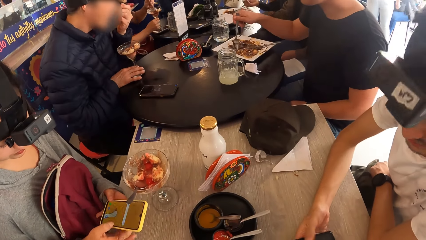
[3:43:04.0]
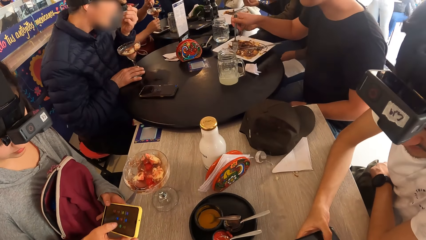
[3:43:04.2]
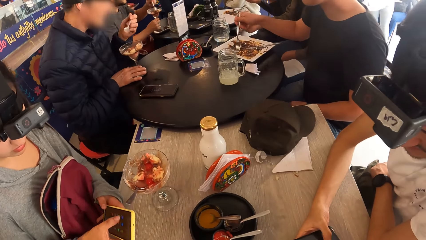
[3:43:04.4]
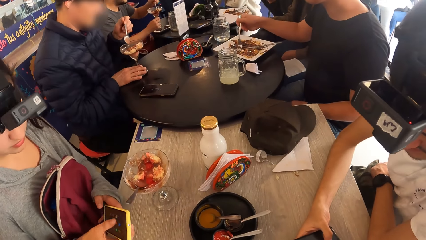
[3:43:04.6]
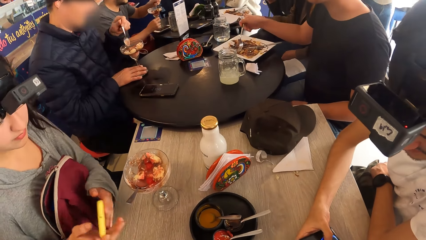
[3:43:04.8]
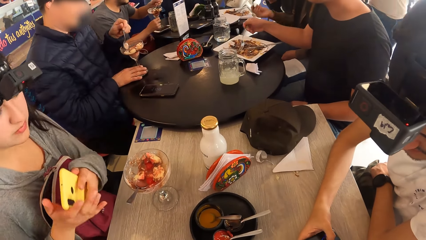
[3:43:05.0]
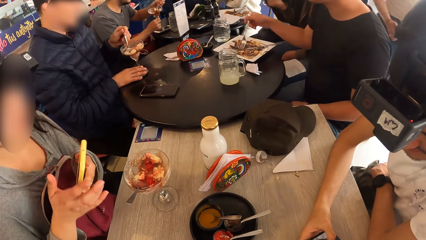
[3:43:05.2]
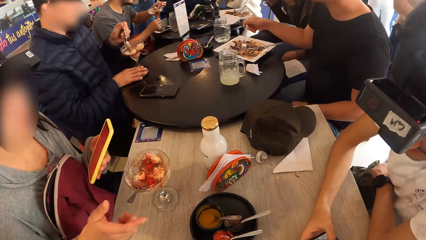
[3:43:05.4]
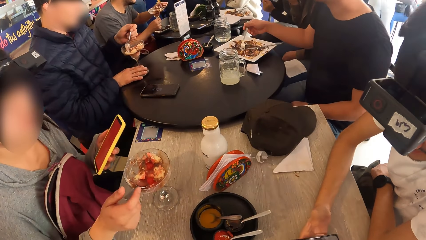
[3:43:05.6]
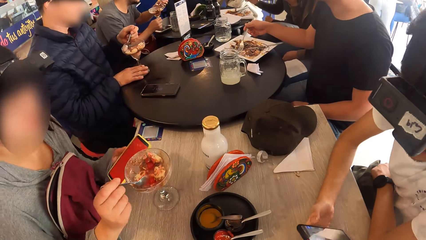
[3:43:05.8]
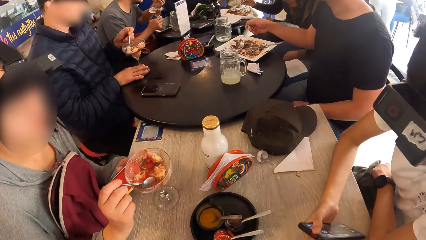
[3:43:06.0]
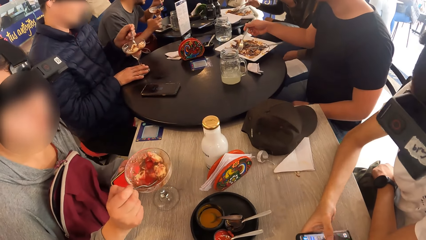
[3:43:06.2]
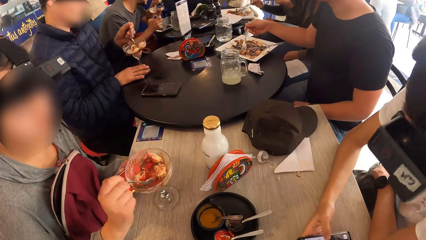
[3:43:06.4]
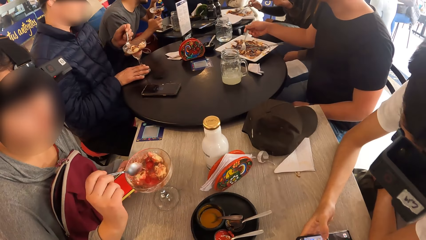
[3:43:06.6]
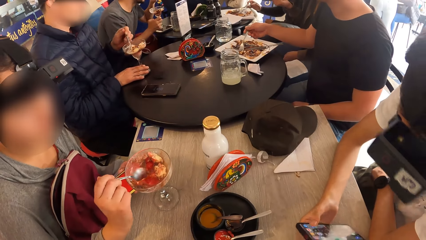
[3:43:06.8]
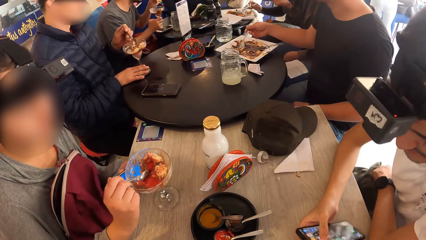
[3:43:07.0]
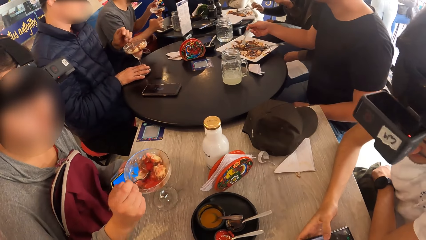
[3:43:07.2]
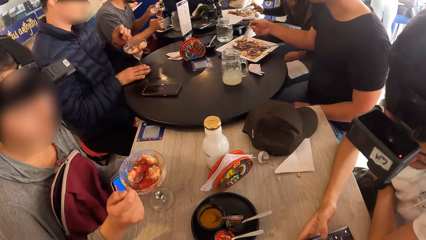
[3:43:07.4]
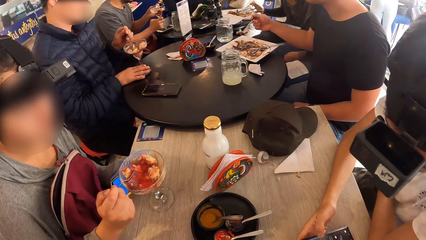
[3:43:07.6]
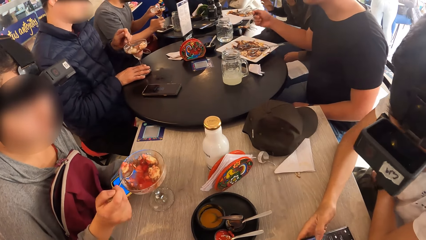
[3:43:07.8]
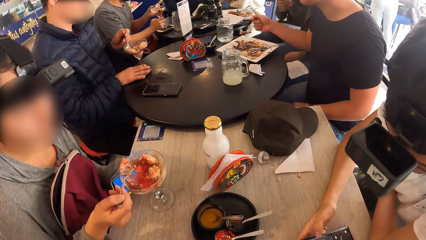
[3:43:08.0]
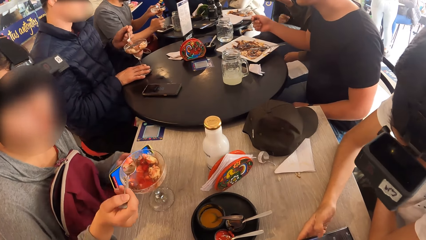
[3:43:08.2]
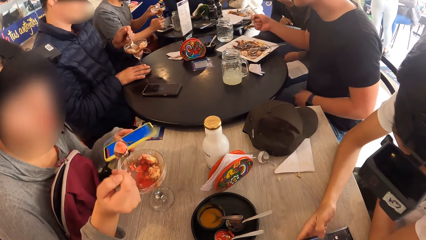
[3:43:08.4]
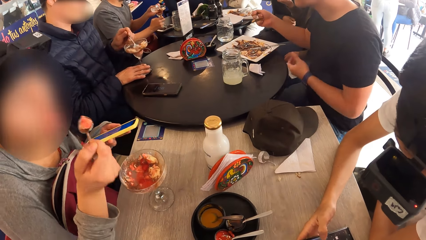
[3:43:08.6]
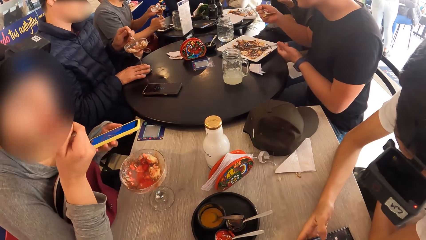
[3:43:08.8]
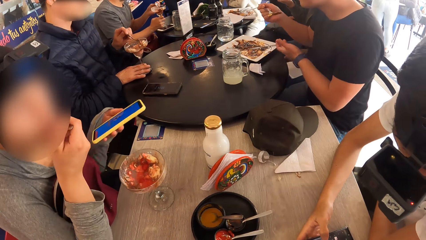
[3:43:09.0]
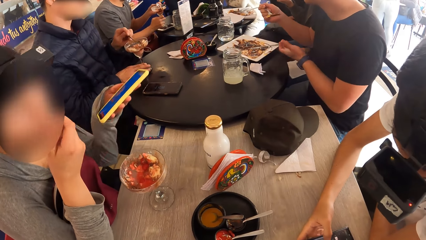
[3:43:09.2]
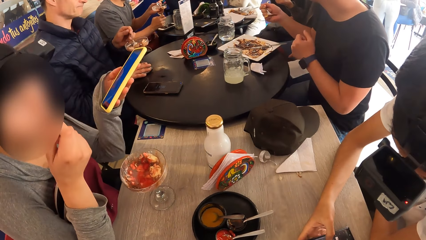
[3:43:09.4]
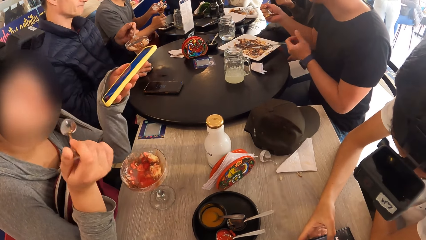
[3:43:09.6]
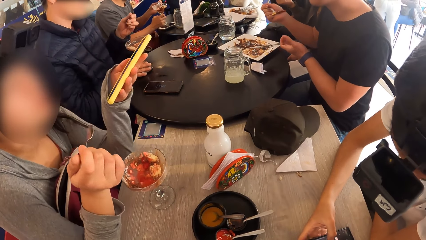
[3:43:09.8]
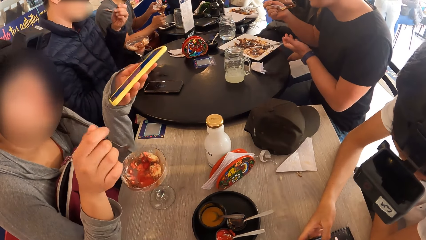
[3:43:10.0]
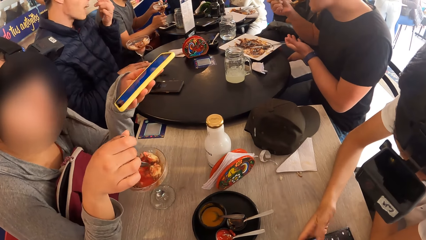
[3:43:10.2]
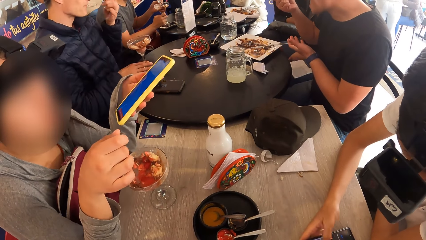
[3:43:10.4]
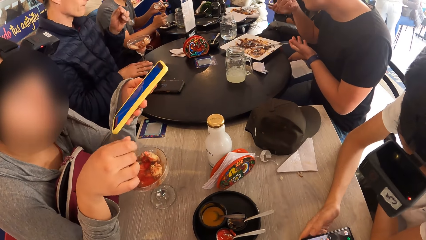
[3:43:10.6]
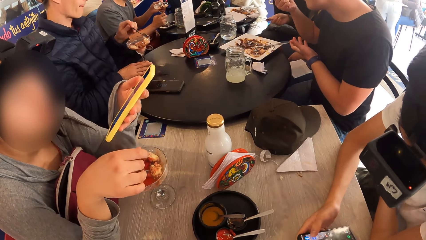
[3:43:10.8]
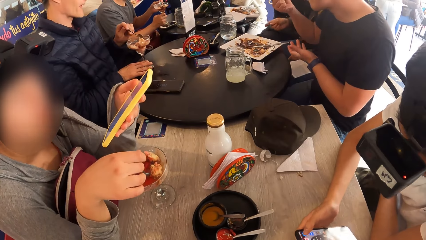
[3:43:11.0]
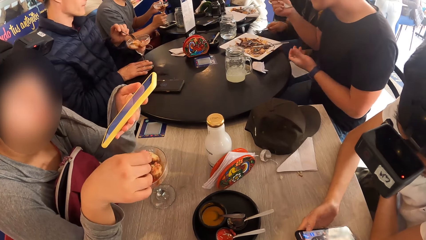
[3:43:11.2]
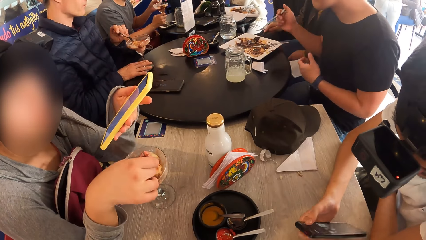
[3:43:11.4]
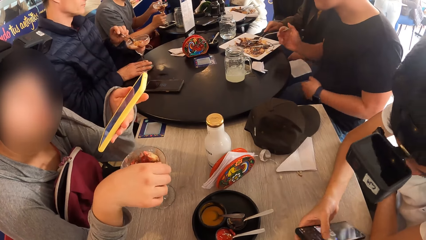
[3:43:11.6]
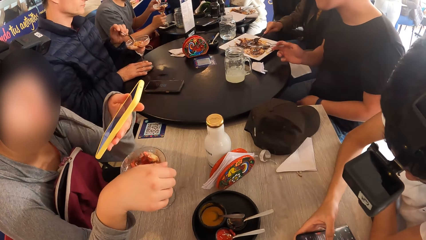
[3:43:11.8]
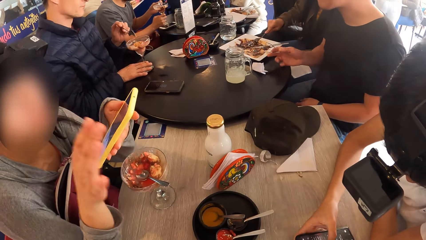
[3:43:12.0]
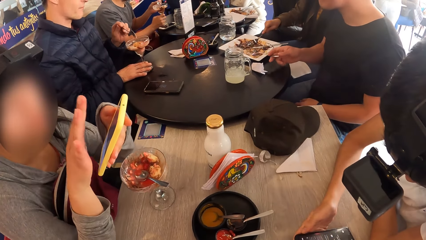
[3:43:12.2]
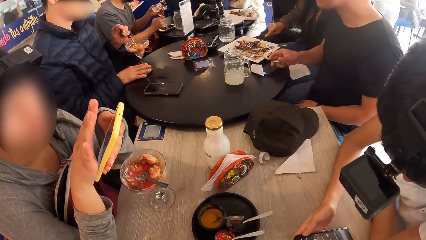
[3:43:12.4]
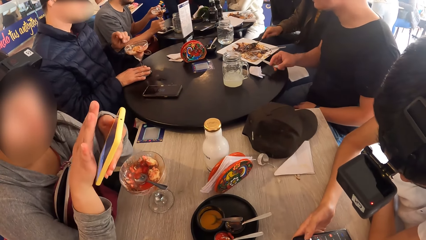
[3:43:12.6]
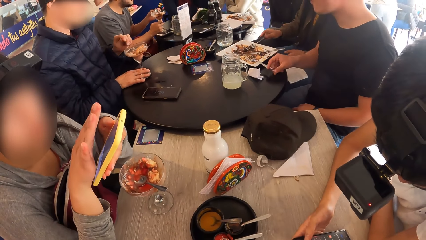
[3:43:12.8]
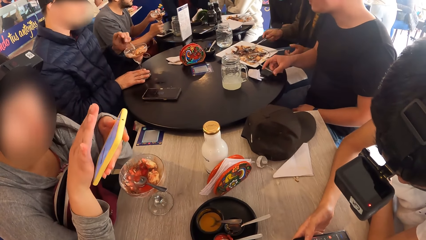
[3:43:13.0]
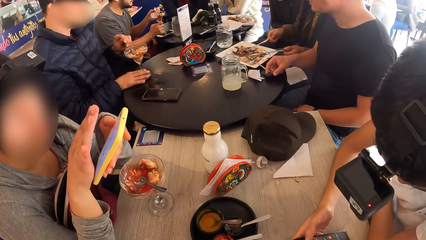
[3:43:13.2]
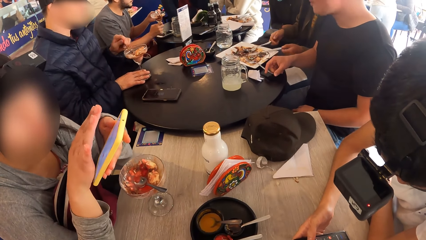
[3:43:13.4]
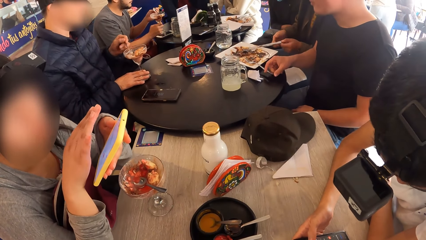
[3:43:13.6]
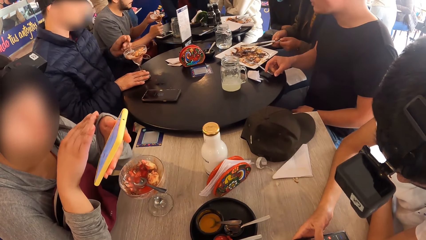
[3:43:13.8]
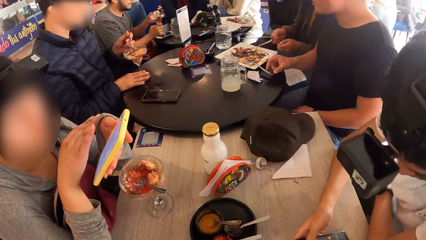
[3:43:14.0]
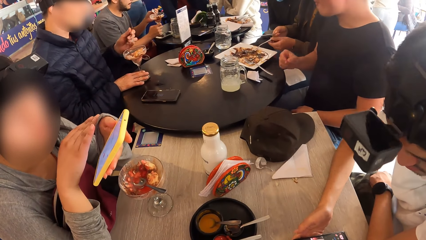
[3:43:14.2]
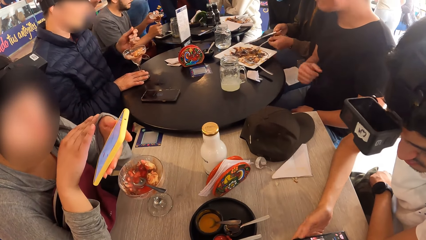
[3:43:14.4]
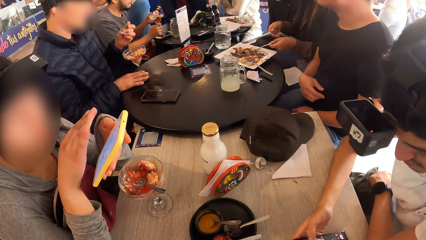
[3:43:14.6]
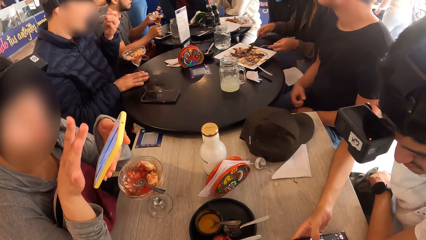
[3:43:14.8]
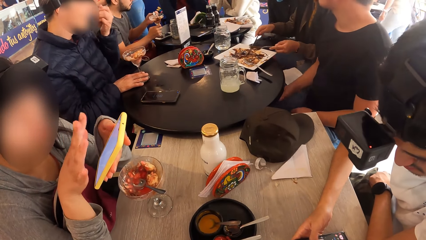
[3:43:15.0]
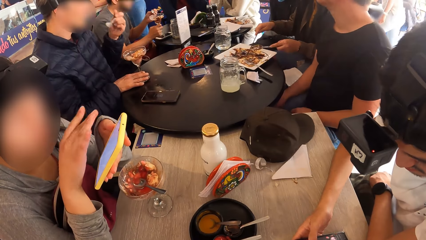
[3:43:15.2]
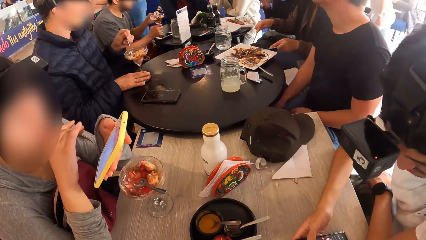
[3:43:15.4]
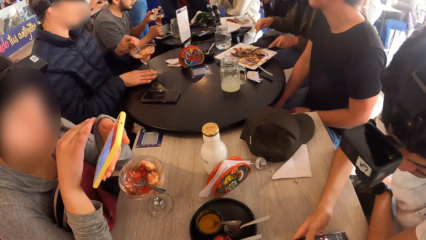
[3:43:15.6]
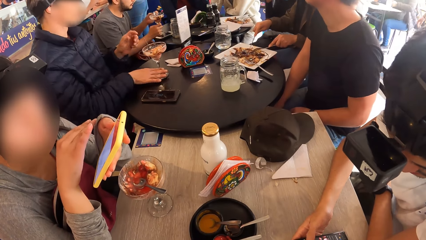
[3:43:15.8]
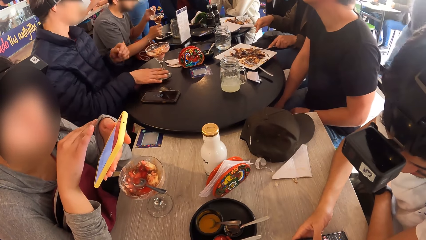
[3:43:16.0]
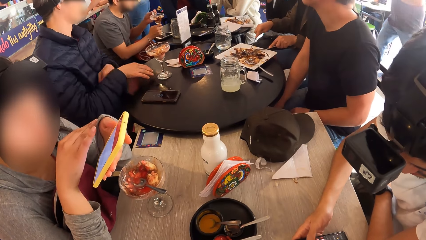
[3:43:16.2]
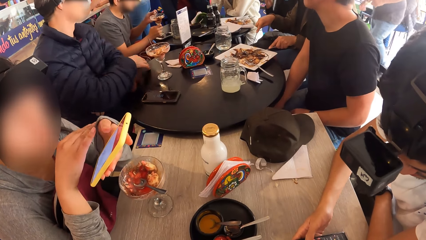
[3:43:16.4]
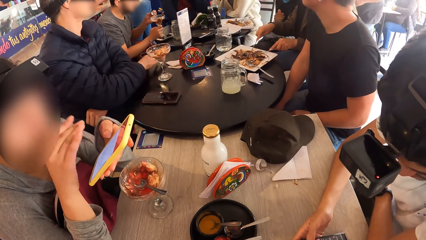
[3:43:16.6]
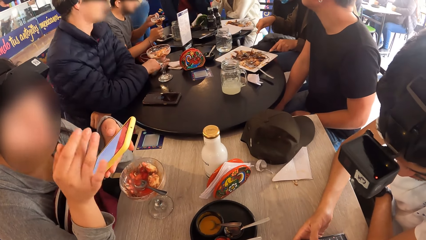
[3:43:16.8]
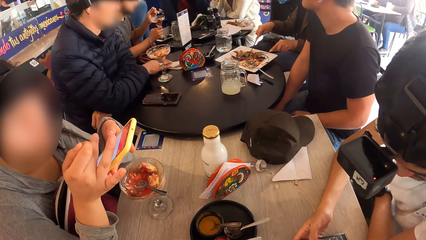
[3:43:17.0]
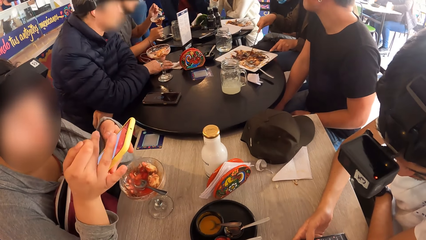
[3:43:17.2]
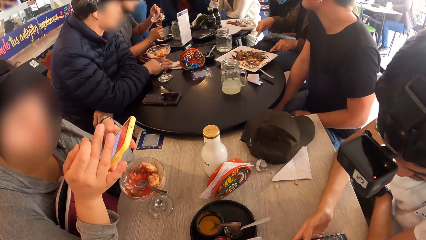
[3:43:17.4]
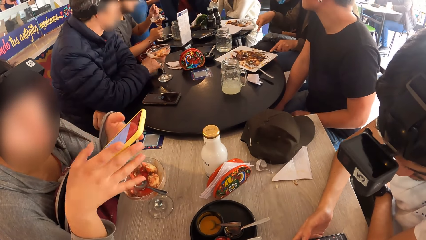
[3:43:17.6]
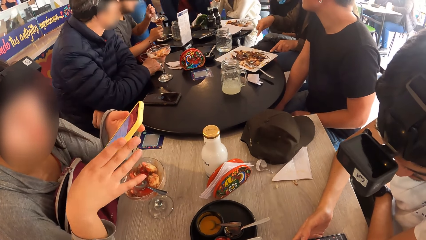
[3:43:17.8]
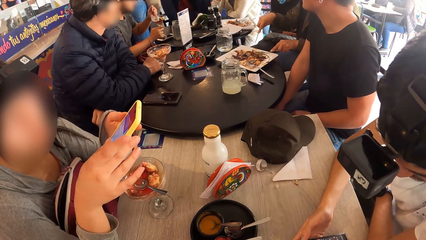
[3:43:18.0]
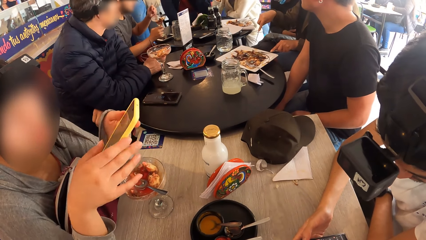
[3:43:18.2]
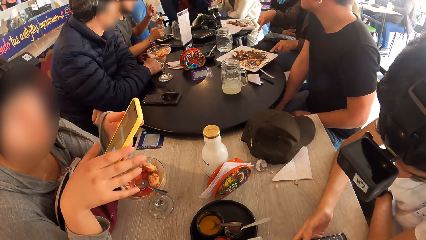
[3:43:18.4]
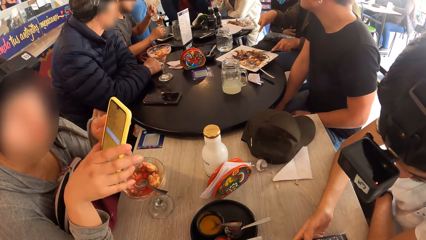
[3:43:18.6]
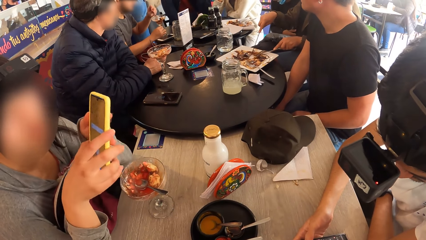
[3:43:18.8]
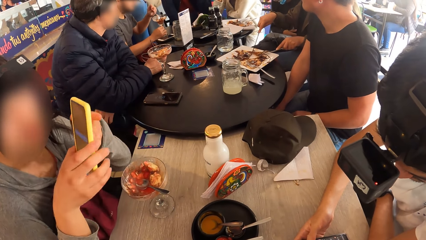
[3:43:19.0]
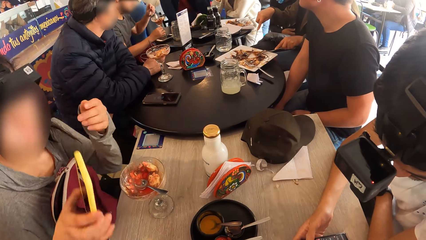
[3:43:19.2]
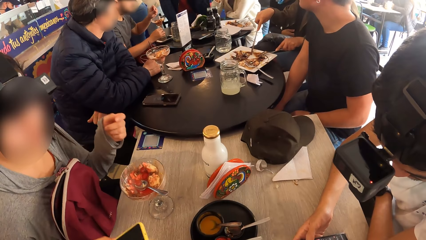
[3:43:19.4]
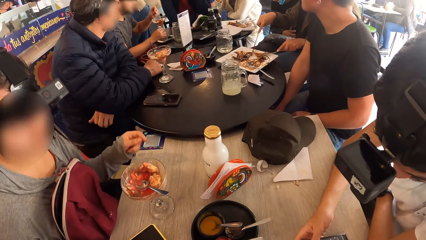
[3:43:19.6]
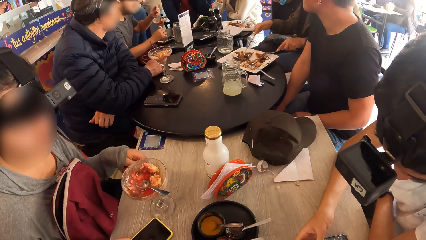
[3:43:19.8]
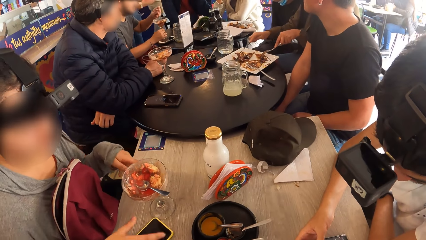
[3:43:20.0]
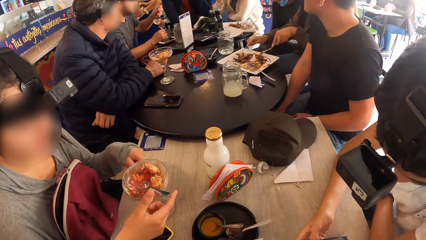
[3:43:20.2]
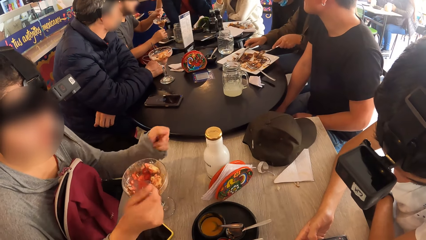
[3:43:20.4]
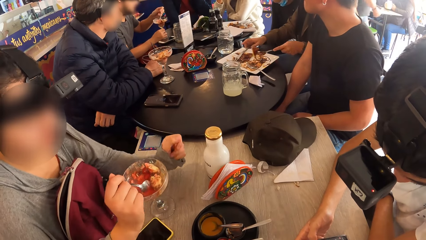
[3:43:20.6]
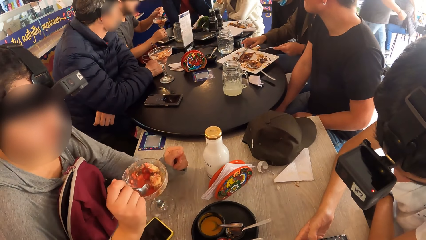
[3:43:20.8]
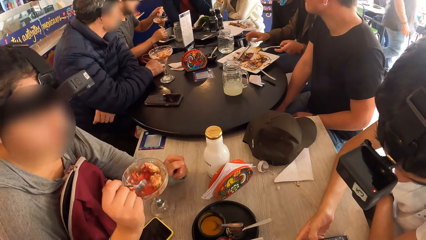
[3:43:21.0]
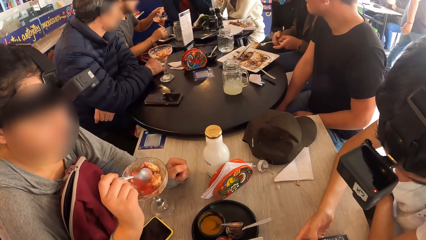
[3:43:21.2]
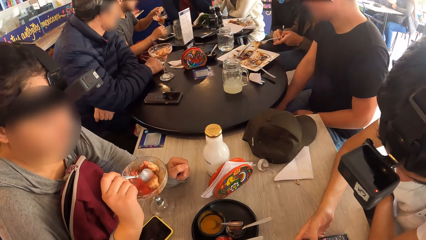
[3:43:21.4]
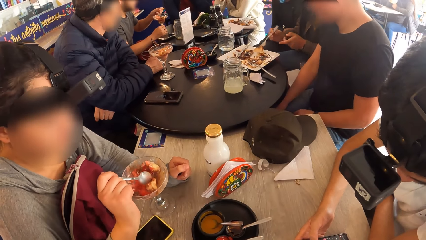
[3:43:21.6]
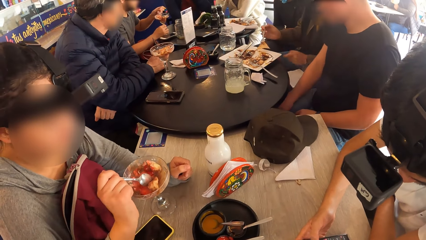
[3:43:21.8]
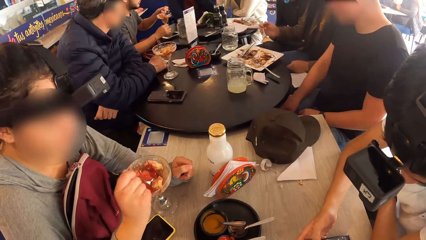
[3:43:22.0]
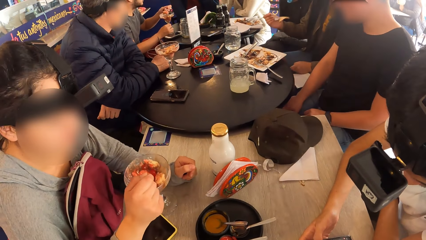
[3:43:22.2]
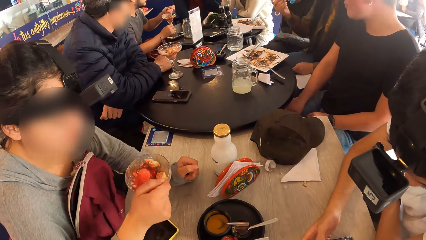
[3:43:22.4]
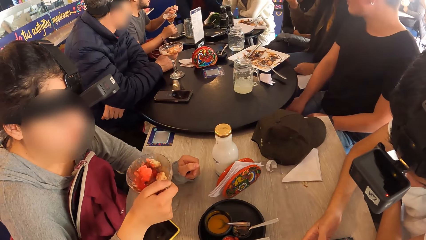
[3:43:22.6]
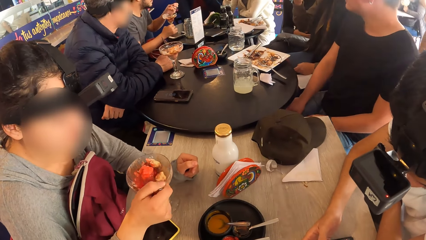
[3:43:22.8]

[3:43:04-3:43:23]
A woman operates her phone. A man operates his phone. The woman passes the phone to her left hand with her right hand. She picks up the spoon in the cup on the table. She picks up some ice cream from the cup on the table with the spoon in her right hand. She puts the spoon in her mouth with her right hand and removes the spoon from her mouth with her right hand. The man operates his phone. The woman drops the spoon in the cup on the table with her right hand. She operates her phone. She presses the phone with both hands, passes the phone to her right hand with her left hand, and drops the phone on the table with her right hand. She picks up the spoon in the cup on the table. She scoops dessert with the spoon.
